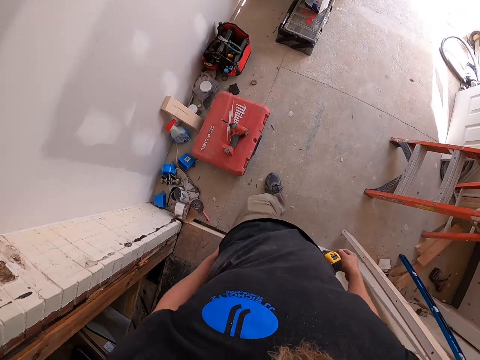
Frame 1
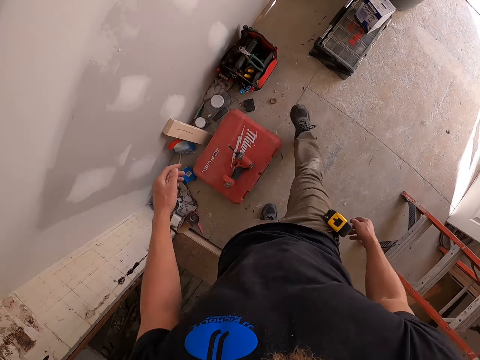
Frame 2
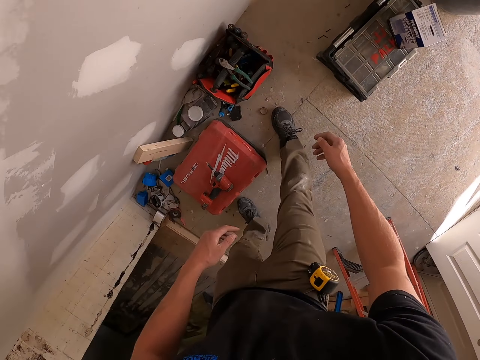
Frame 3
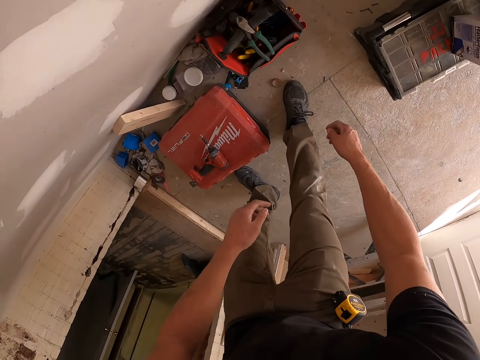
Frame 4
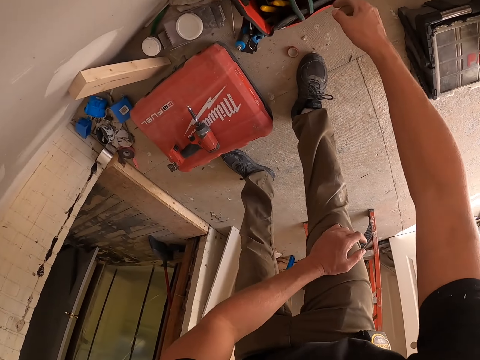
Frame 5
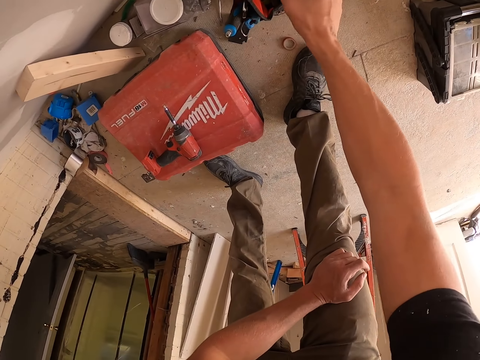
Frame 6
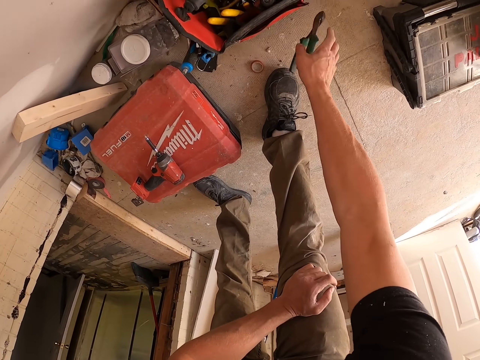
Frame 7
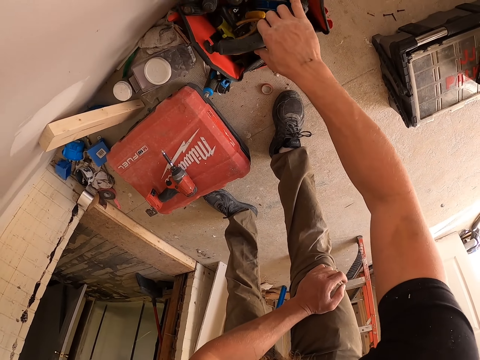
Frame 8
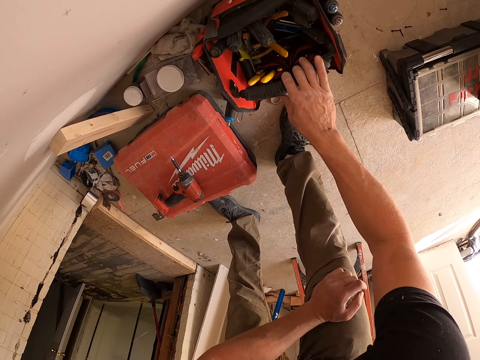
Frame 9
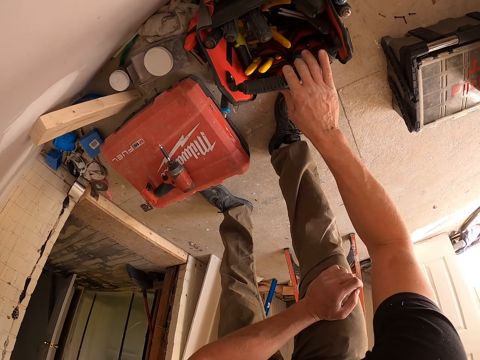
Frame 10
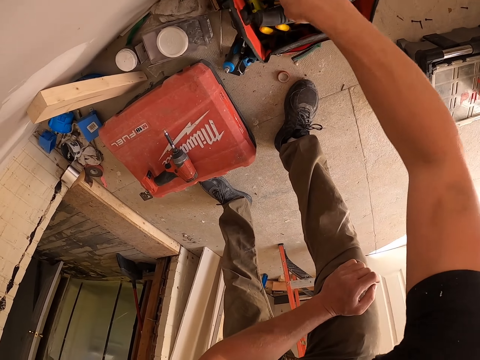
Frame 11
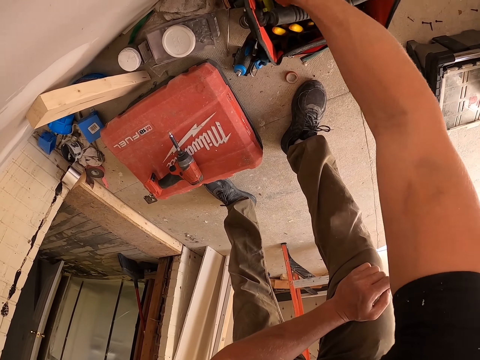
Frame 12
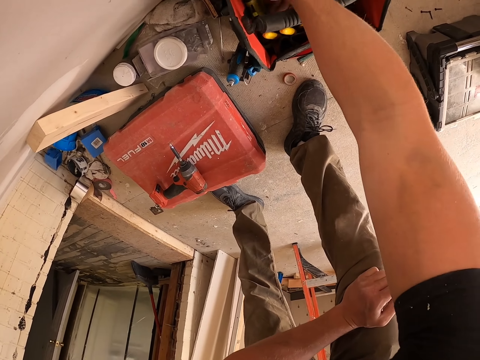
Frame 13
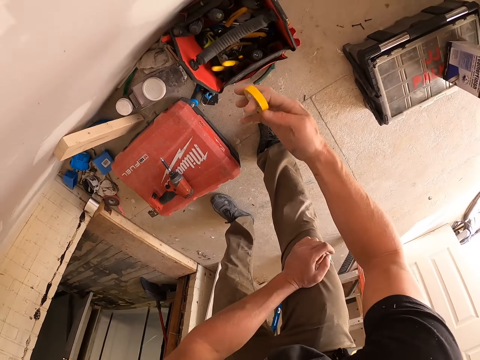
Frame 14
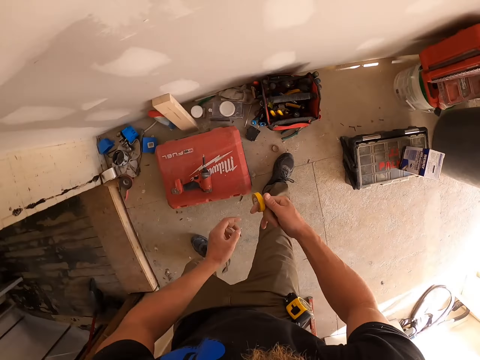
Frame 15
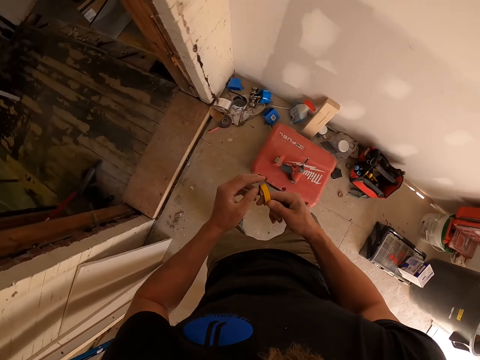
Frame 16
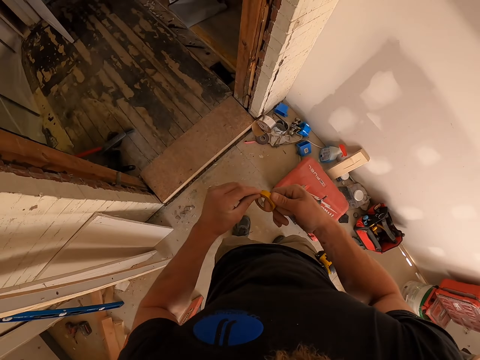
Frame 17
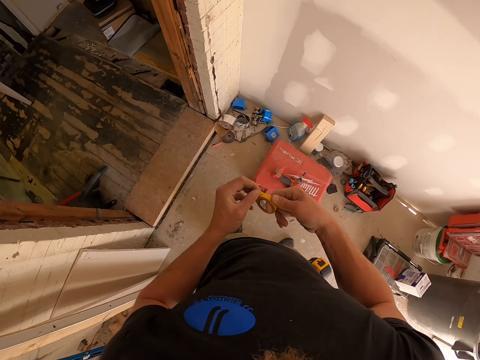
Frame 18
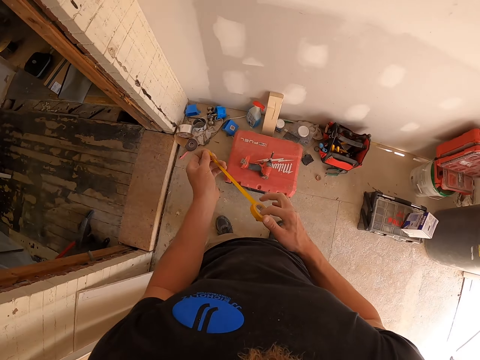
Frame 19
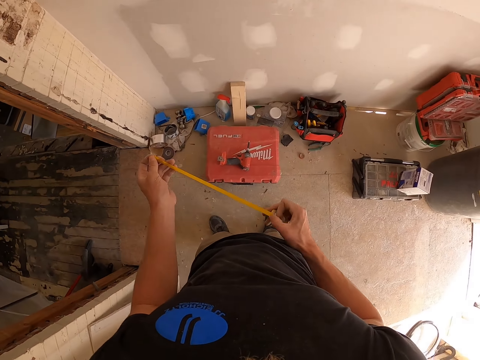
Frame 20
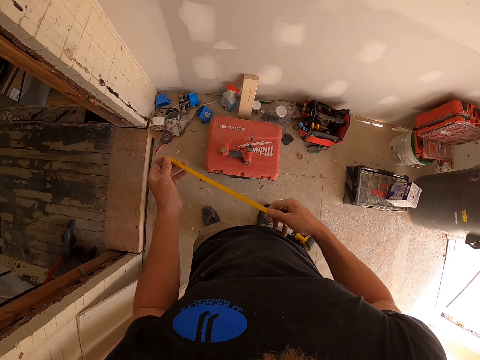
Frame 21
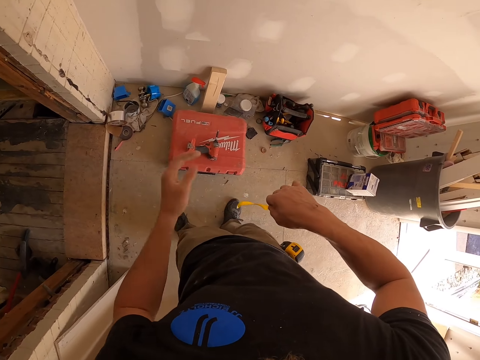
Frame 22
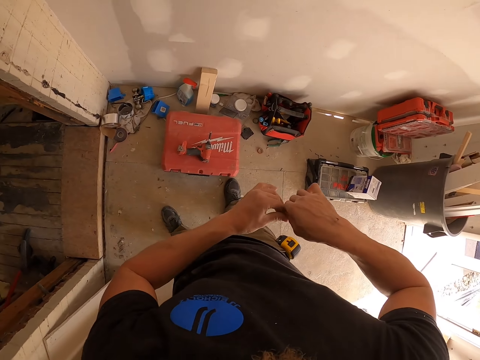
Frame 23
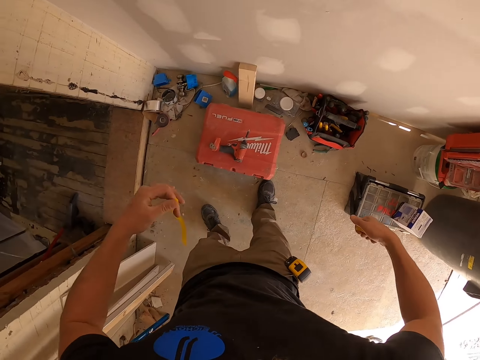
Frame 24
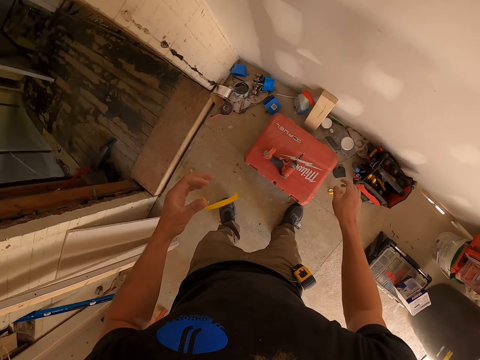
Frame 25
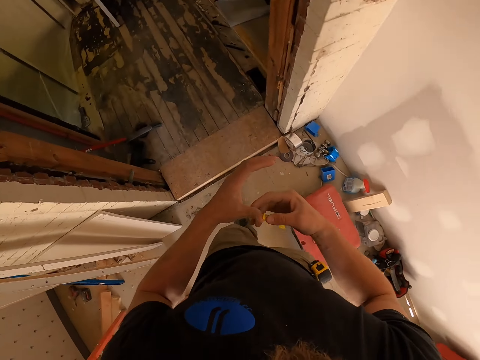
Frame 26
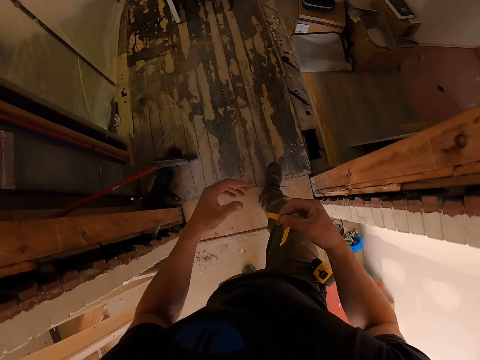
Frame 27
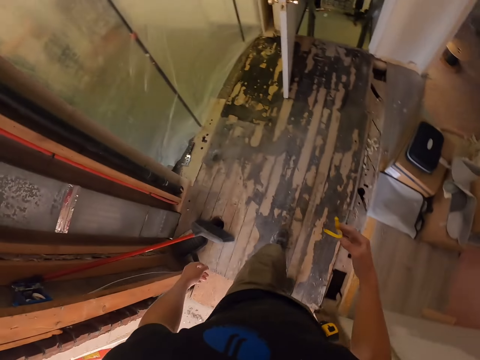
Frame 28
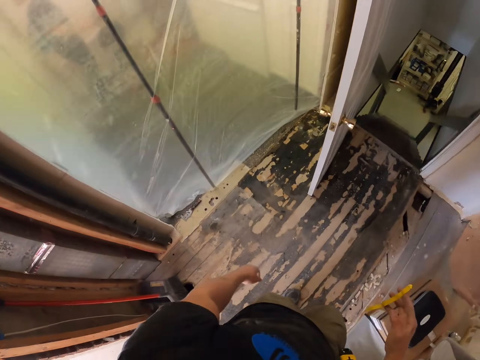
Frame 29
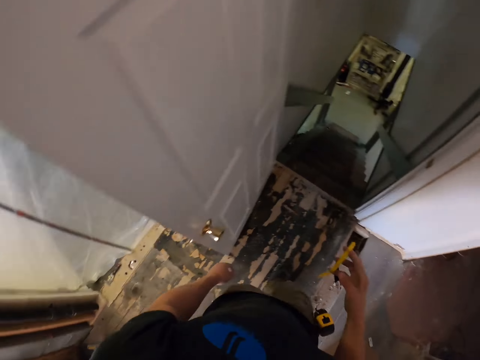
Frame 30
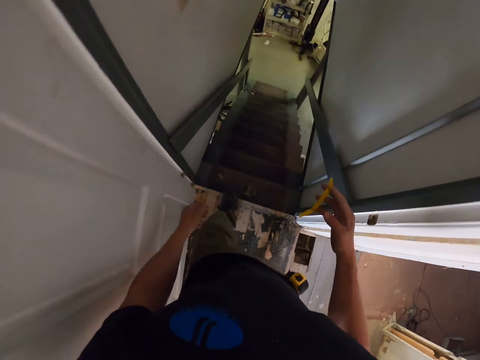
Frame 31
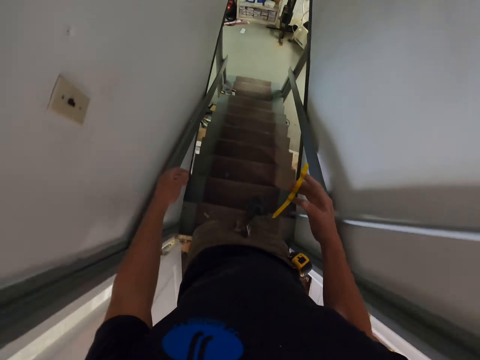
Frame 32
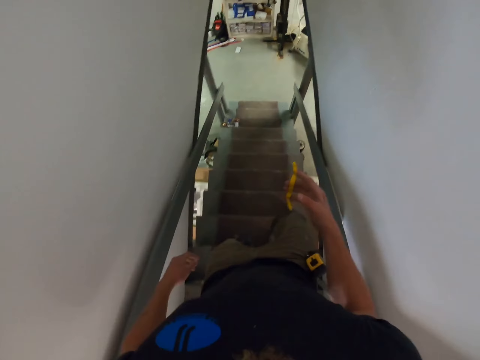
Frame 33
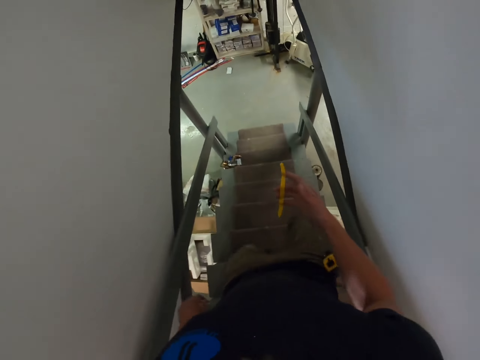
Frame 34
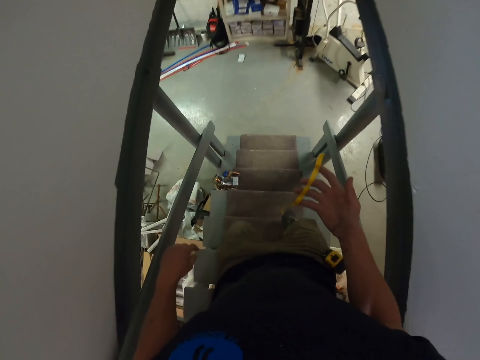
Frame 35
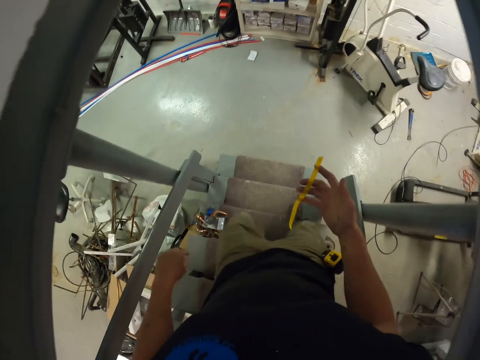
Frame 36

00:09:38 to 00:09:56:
The camera wearer bends and picks up the cutting pliers. He drops the cutting pliers on the floor. He tilts the tool box. He picks up a sealed tape in the tool box, stretches the sealed tape, and cuts a piece of the tape with his hands. He drops the sealed tape on the floor. He walks into the other room. He walks down the stairs.

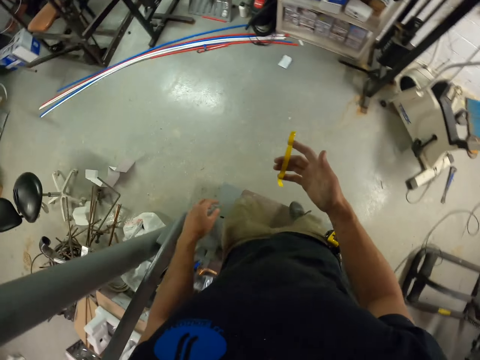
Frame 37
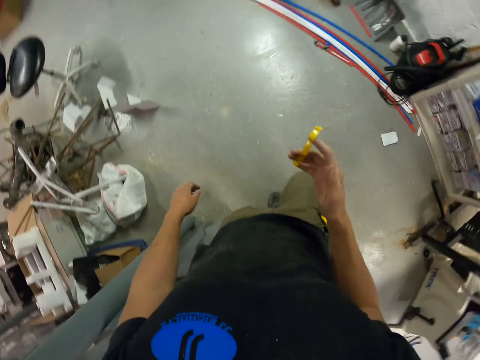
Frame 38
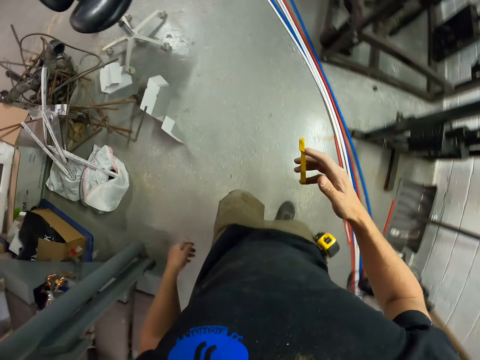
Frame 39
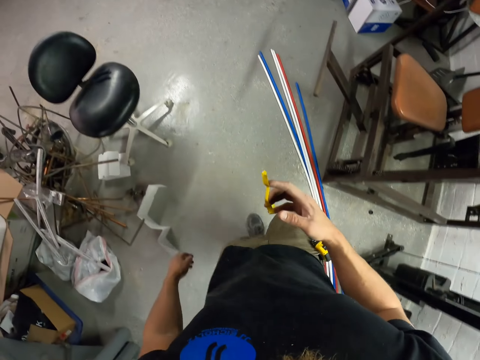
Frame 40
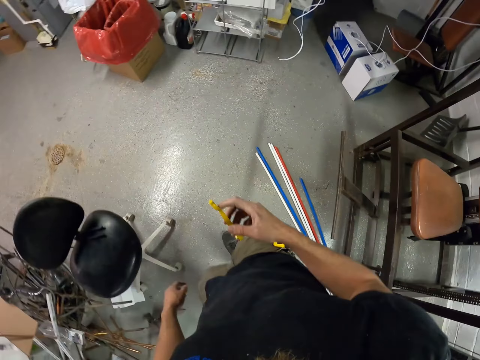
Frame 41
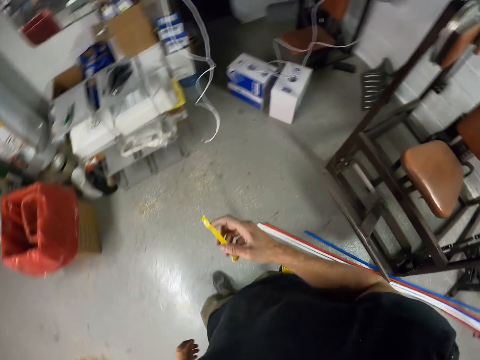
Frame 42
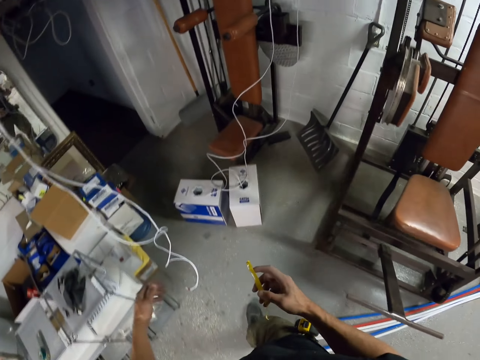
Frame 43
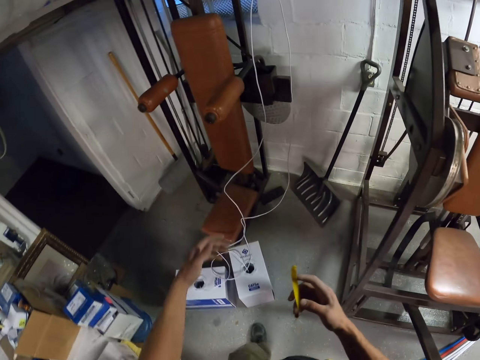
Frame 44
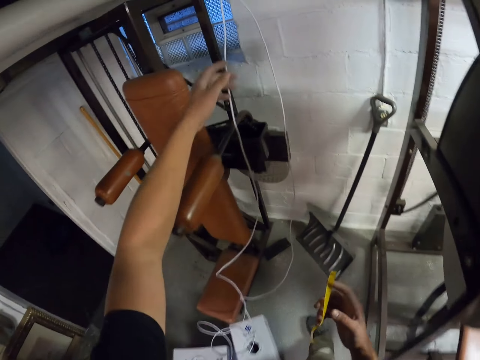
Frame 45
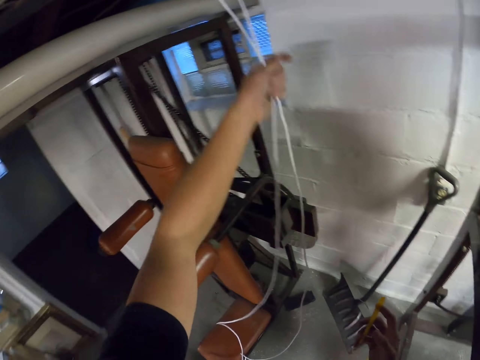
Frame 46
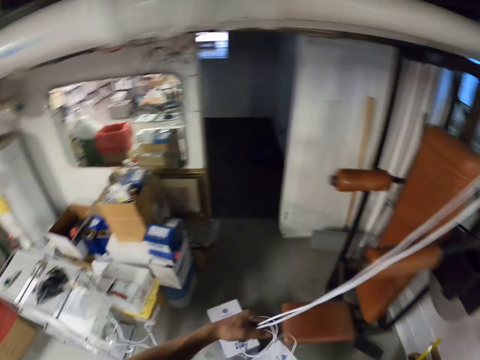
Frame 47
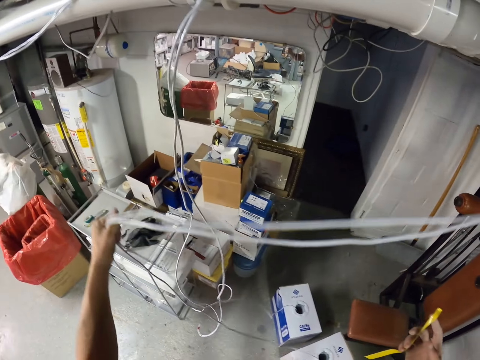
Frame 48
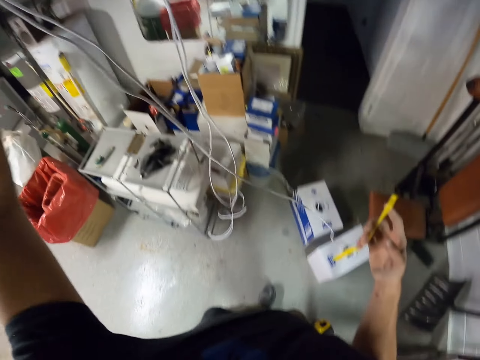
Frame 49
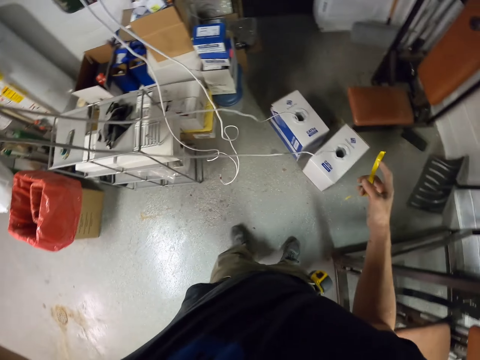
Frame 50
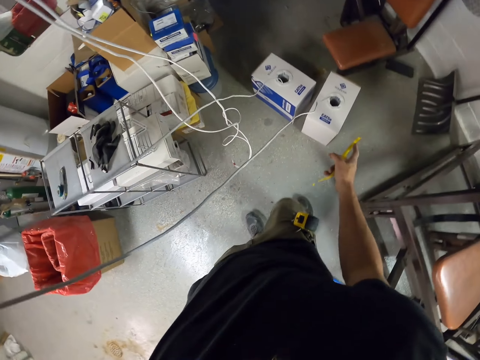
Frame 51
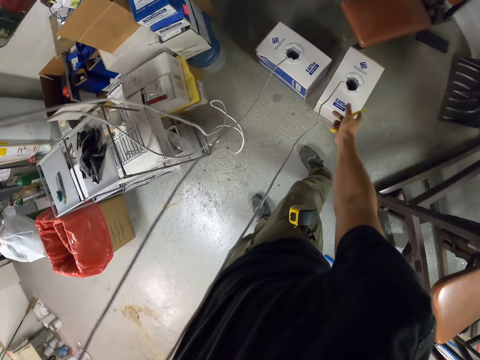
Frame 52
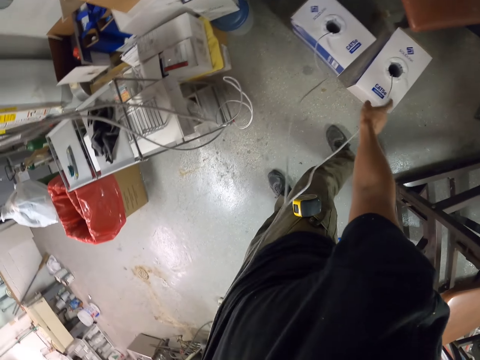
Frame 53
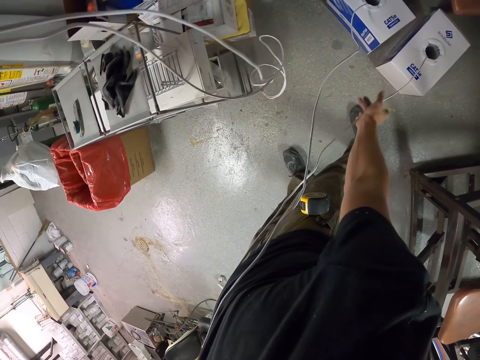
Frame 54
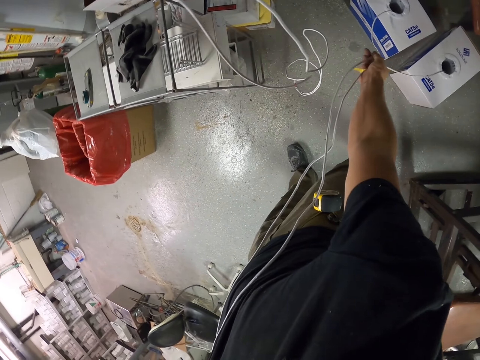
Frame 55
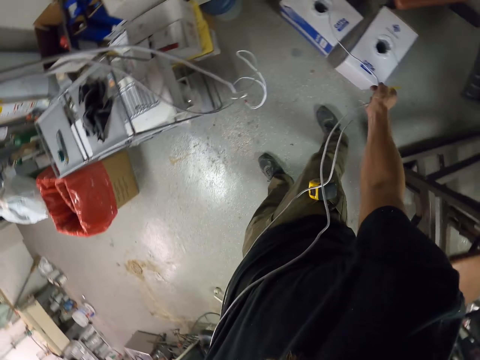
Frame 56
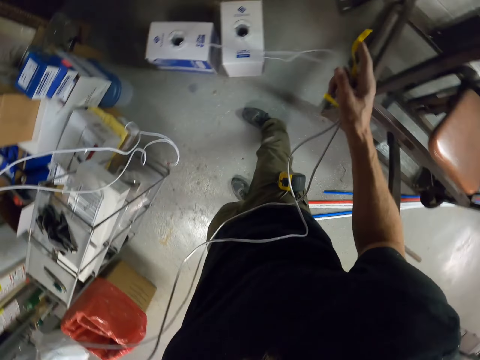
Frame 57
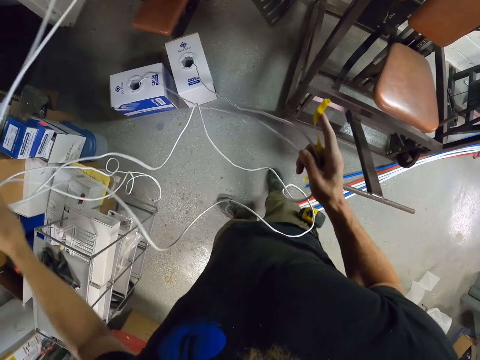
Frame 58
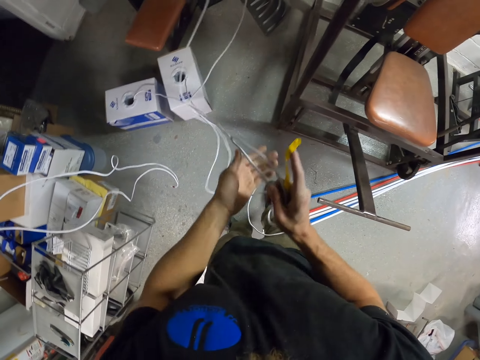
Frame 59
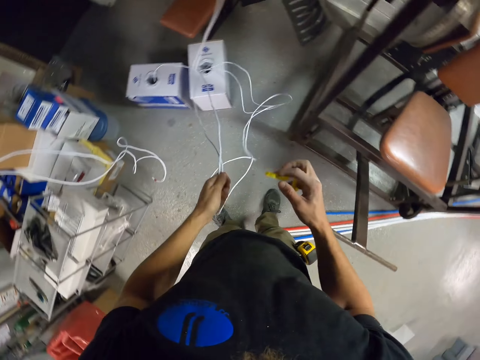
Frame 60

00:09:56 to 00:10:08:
The camera wearer walks. They walk to the hanging wires. They adjust the cables with the left hand. They catch the hanging wire. They pull the wire out of the box. They hold the cables with the right hand. They pull the wire out of the box again.
